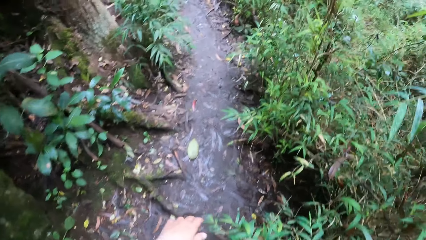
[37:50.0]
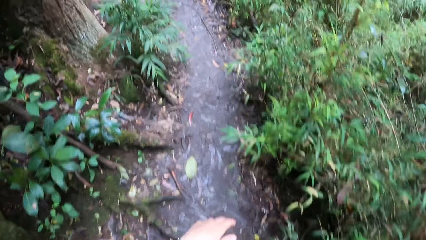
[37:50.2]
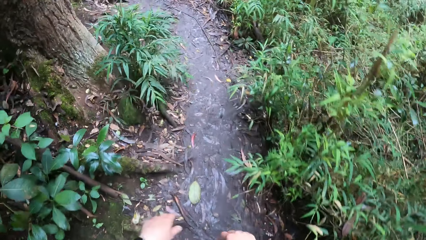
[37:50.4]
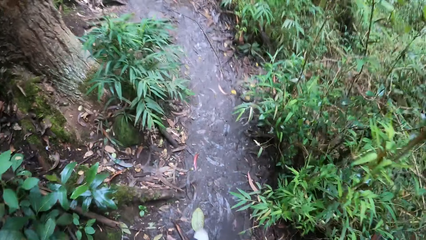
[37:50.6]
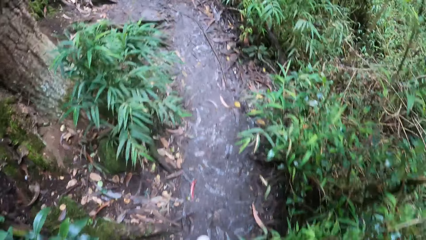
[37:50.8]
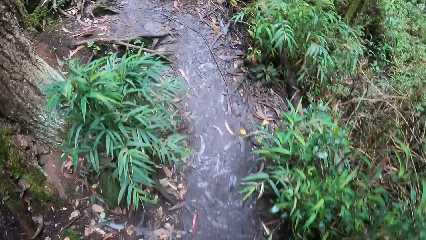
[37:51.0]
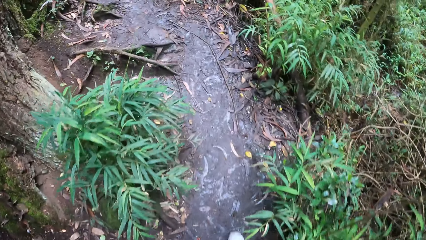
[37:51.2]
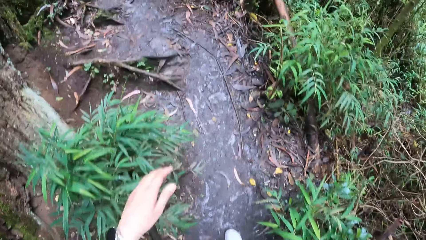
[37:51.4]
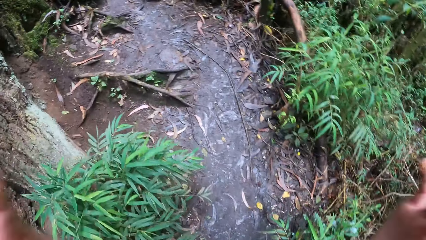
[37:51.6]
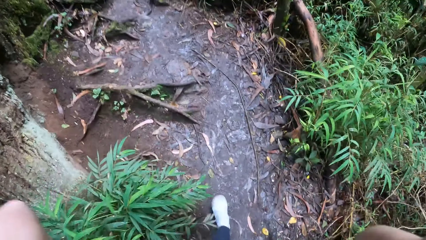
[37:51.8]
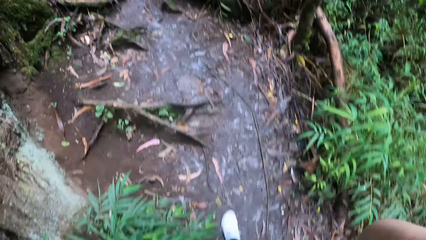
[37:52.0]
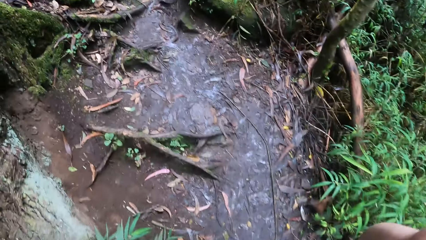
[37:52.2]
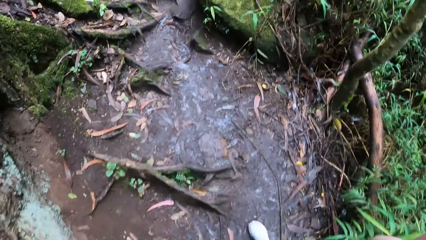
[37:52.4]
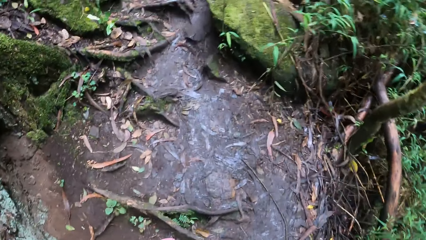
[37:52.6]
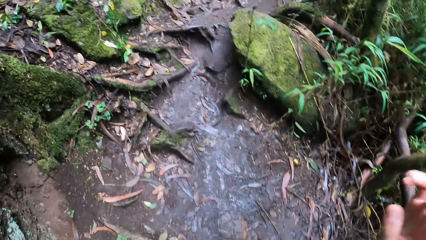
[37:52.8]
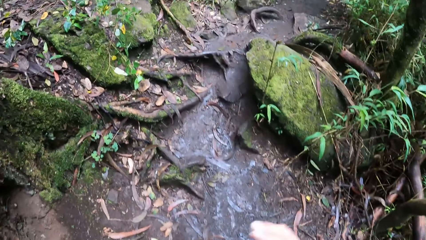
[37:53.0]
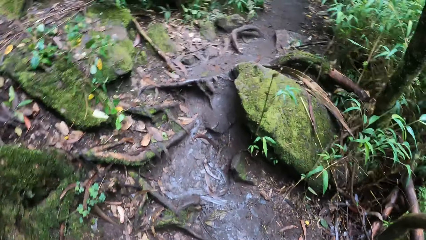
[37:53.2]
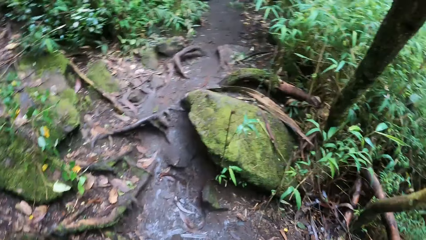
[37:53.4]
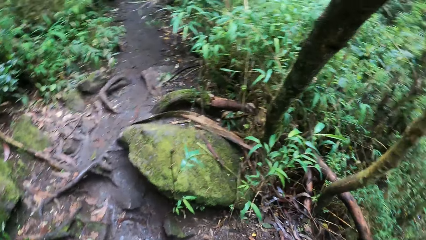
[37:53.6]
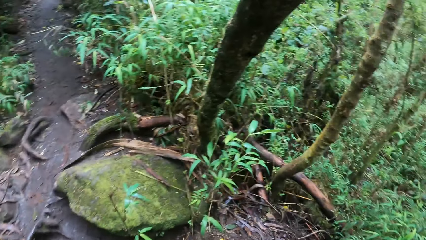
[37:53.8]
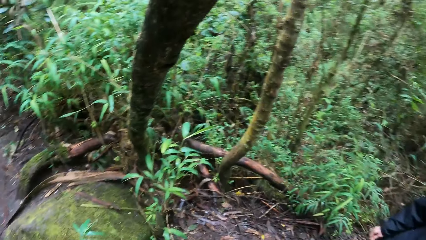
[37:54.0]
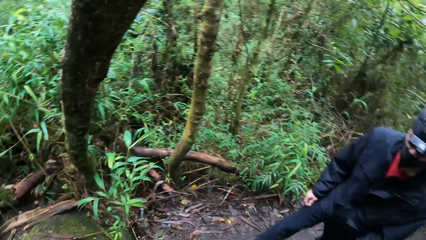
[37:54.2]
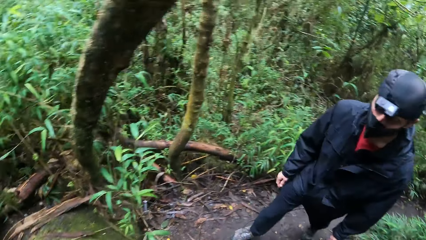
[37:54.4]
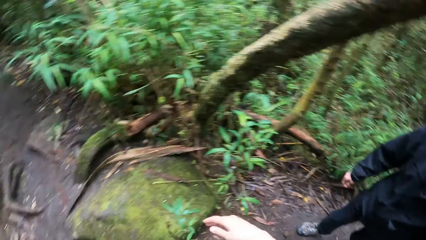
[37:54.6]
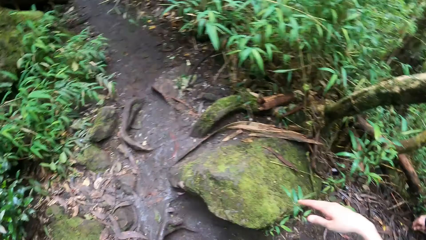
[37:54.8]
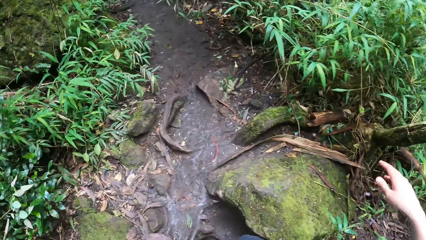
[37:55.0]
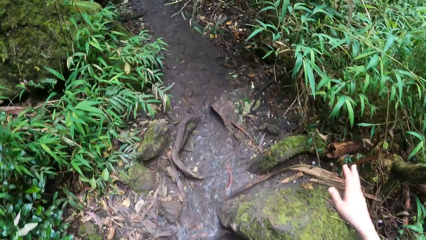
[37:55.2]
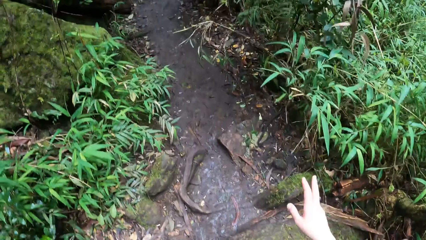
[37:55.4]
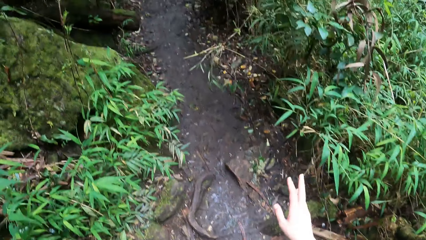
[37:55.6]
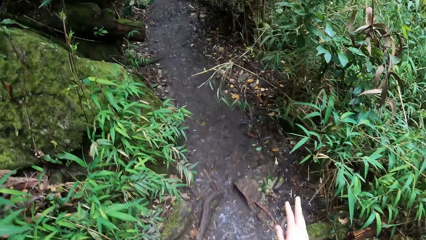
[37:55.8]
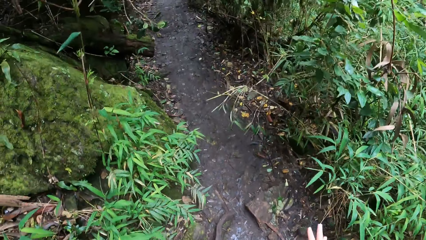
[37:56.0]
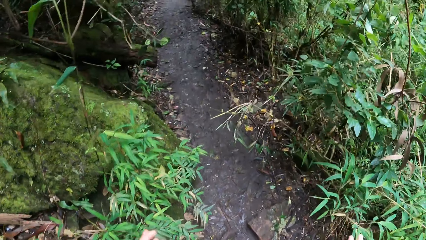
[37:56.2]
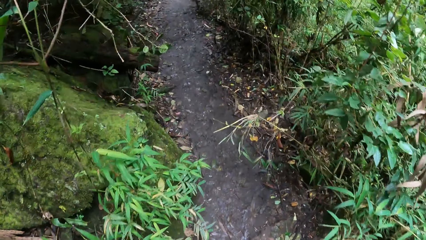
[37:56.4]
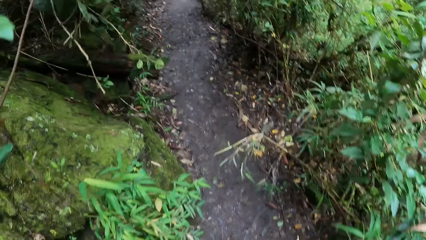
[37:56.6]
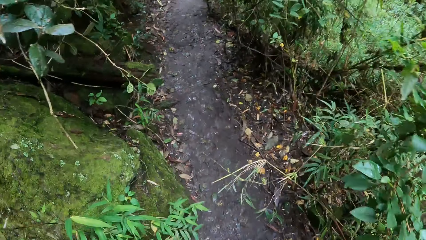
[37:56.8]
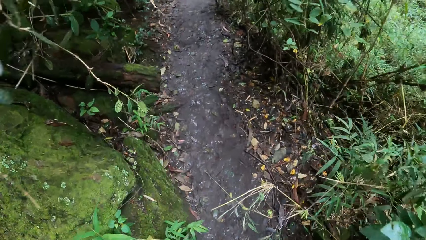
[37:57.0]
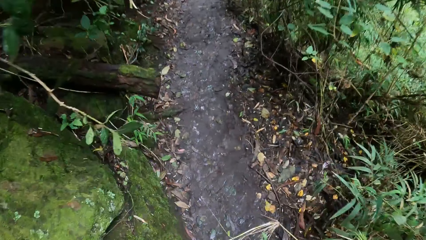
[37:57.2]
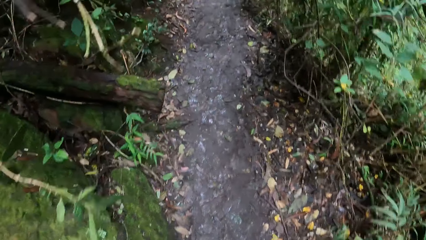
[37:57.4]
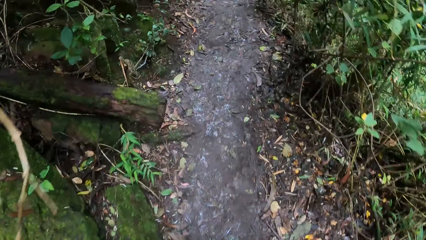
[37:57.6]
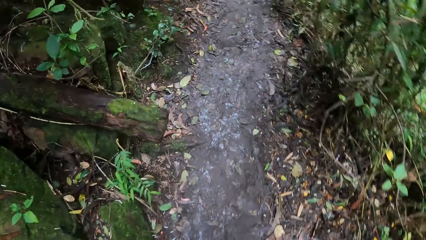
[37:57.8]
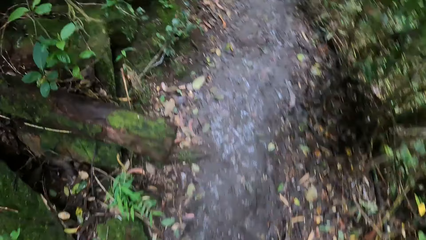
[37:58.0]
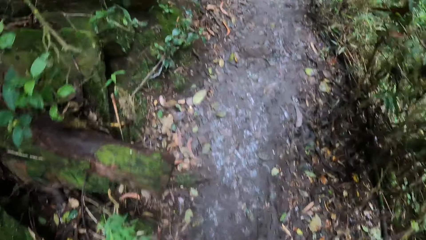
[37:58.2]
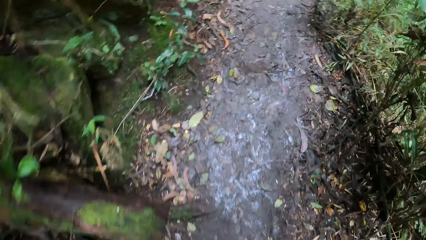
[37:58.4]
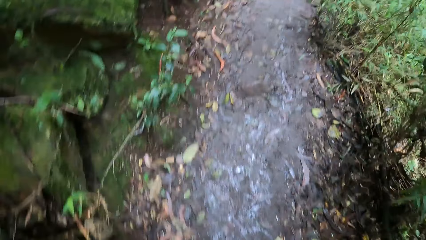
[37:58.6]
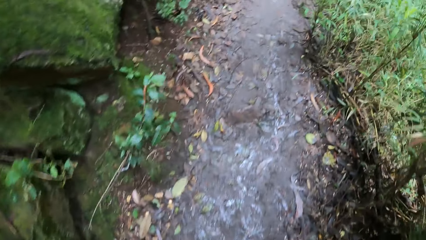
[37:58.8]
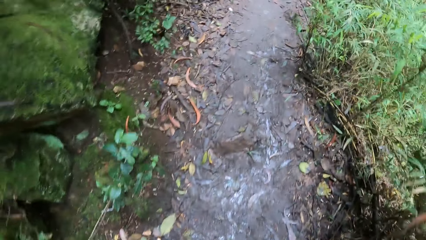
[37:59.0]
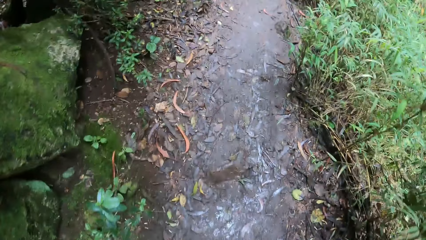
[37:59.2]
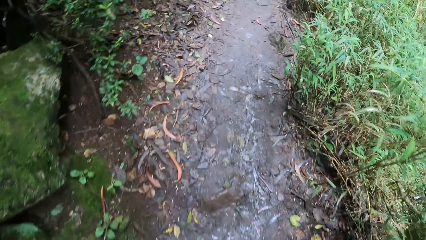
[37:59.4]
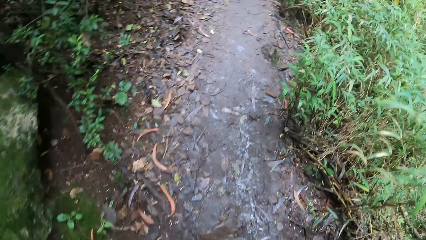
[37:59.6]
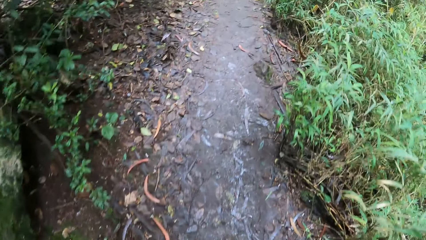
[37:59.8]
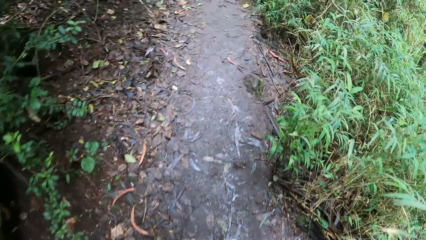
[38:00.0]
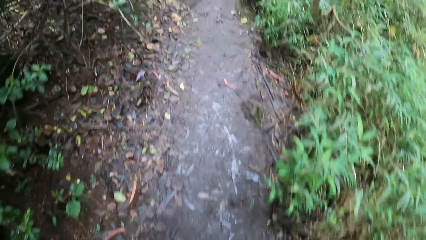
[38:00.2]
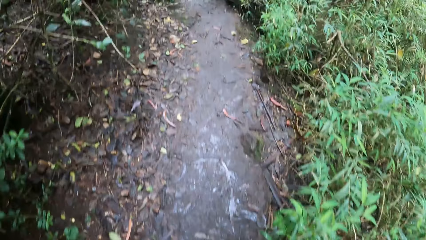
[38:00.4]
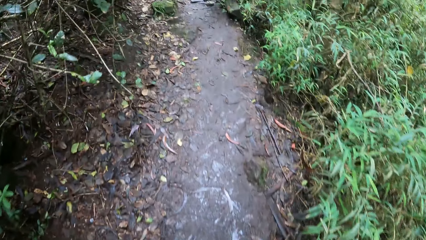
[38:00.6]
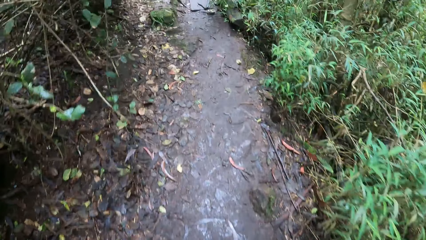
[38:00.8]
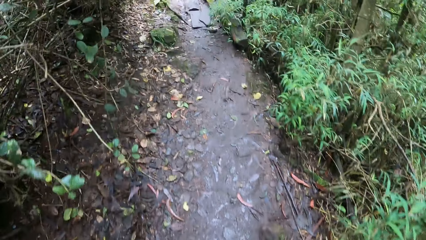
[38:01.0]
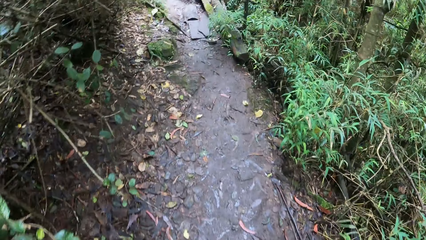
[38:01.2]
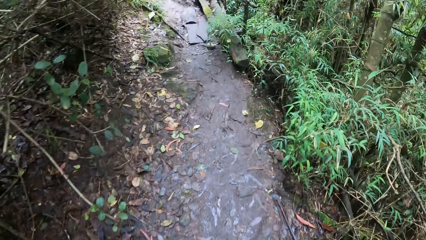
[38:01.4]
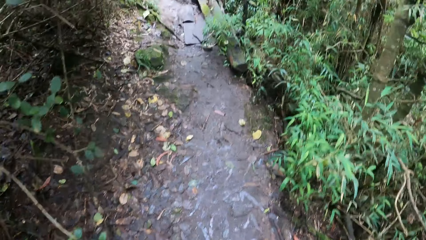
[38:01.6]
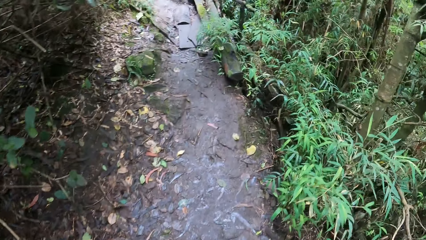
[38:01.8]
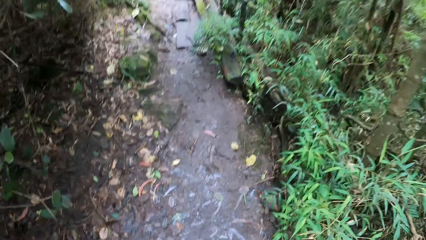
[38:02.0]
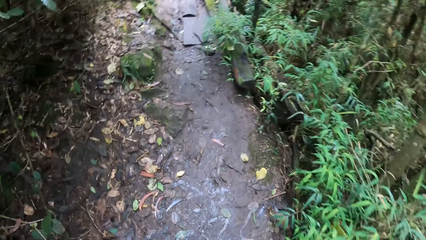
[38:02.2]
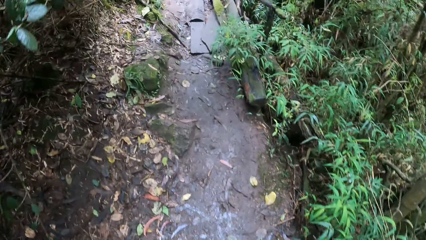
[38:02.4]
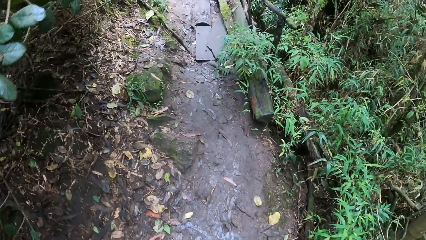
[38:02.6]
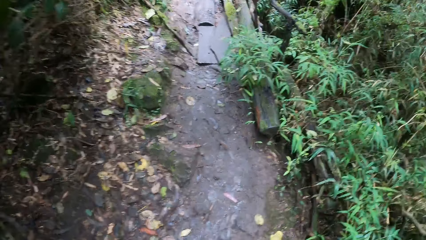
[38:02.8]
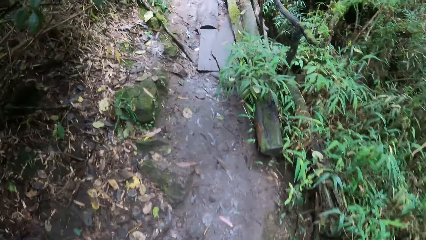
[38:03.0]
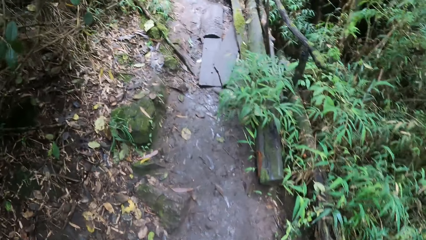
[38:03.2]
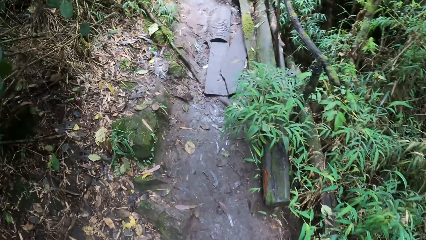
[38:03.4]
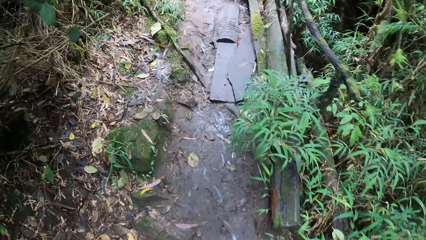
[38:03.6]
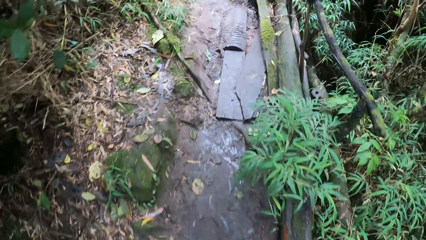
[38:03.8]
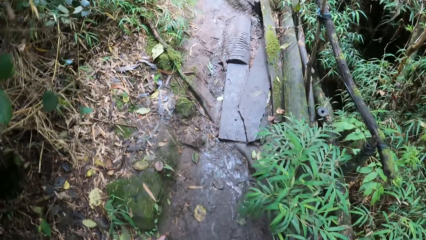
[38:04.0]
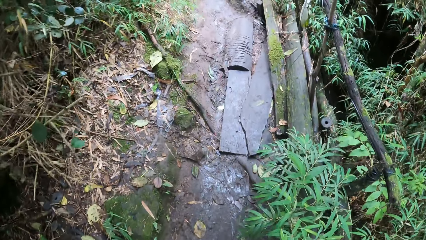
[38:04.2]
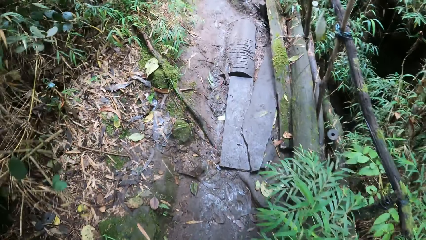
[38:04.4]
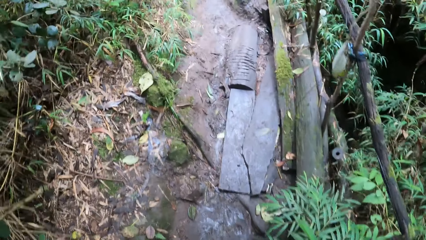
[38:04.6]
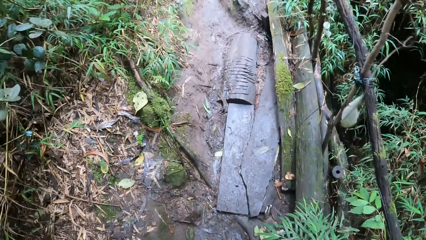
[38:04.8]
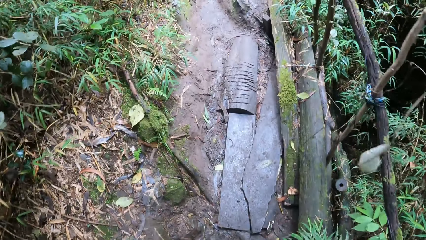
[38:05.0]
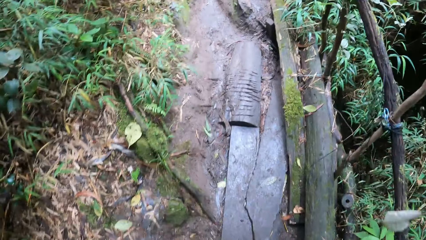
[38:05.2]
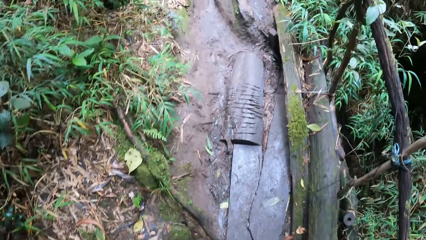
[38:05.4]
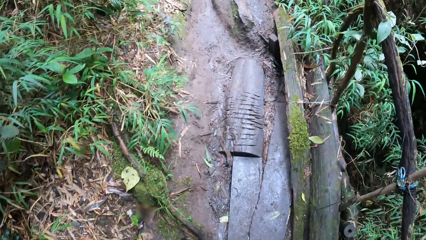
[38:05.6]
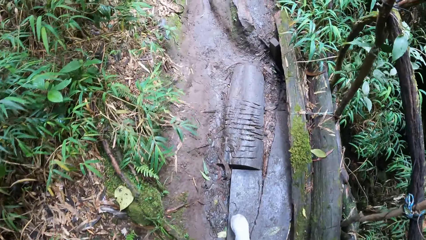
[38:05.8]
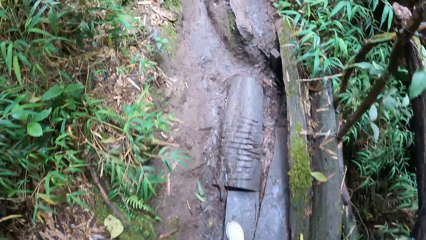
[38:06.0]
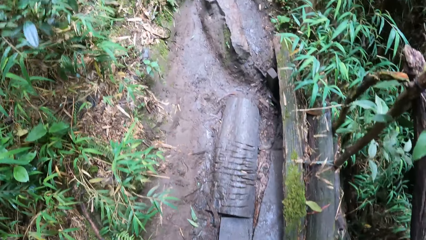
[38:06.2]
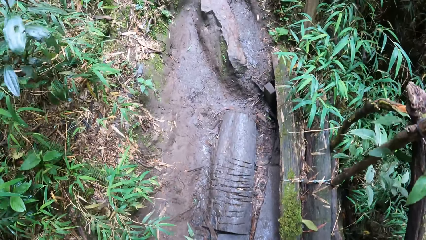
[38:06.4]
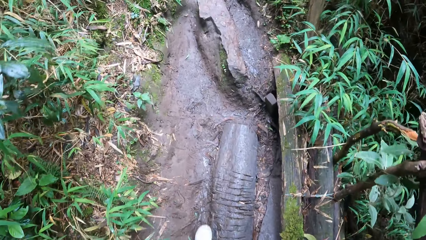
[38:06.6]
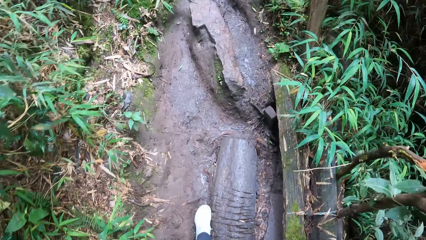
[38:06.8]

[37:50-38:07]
The camera wearer moves both hands. They walk in a path. They look around. A man walks in a path. The camera wearer moves a hand. They walk in a path.
